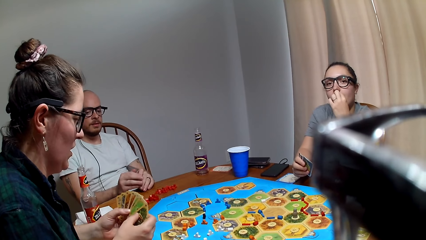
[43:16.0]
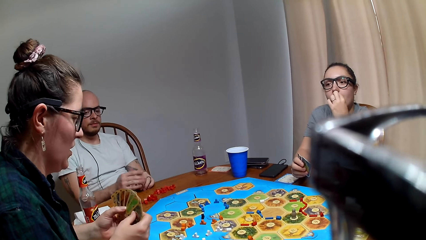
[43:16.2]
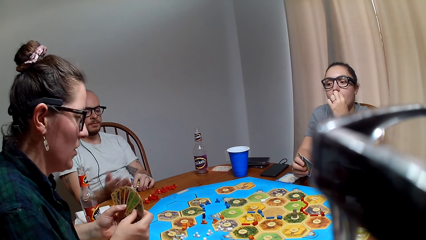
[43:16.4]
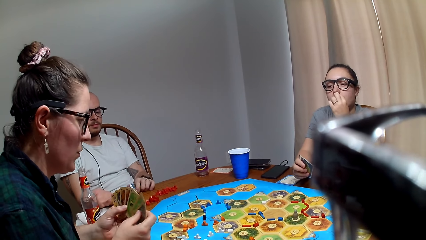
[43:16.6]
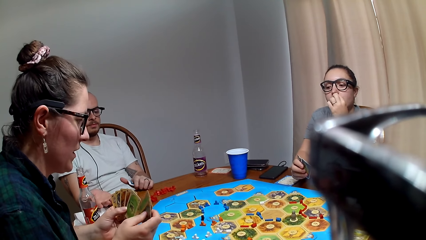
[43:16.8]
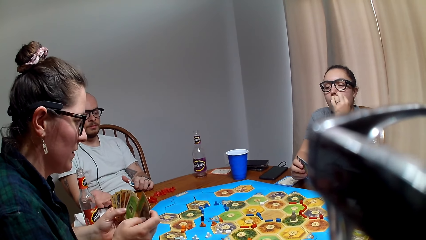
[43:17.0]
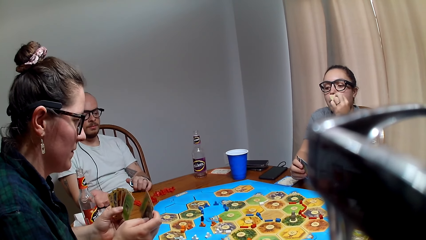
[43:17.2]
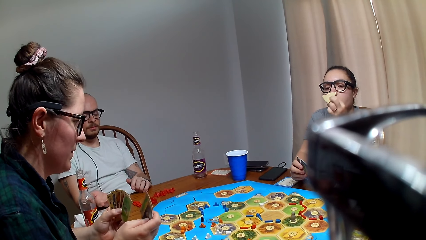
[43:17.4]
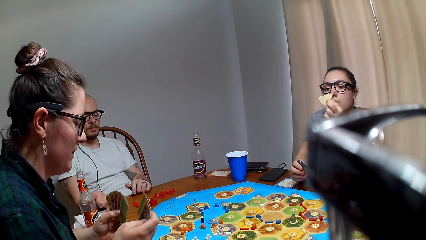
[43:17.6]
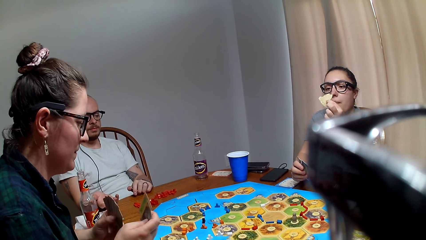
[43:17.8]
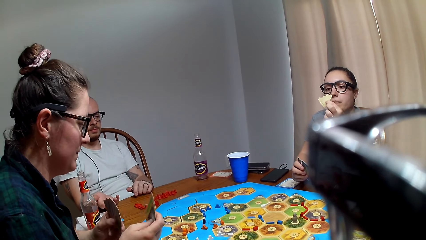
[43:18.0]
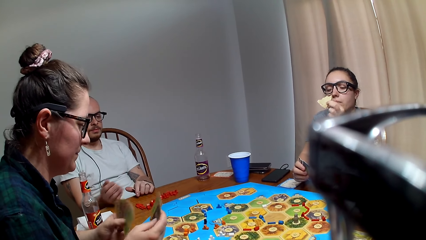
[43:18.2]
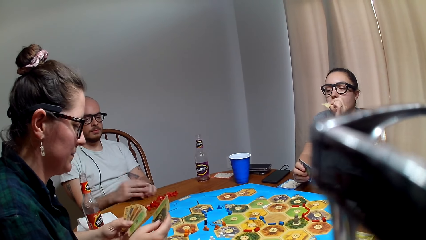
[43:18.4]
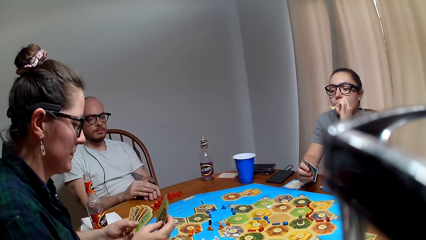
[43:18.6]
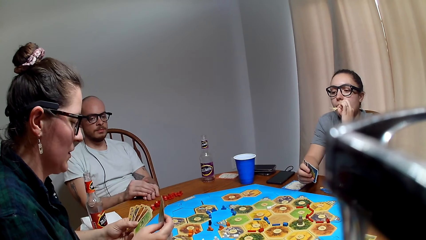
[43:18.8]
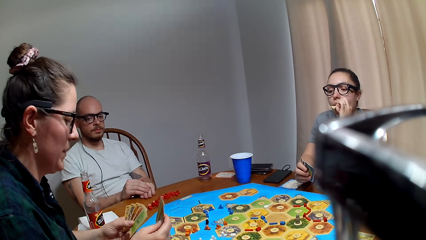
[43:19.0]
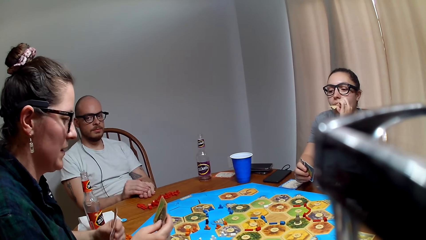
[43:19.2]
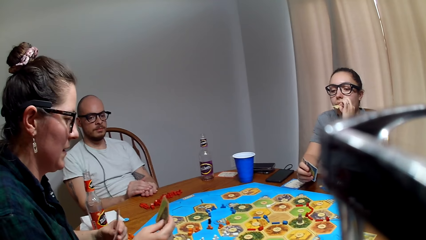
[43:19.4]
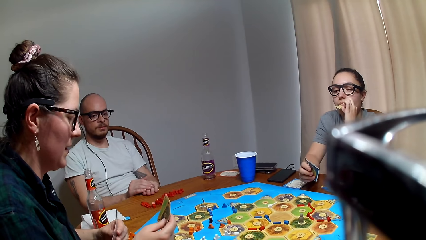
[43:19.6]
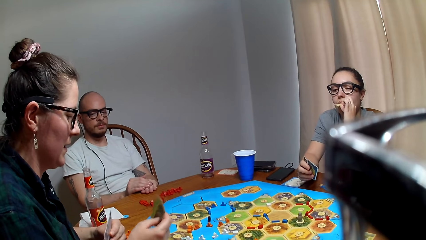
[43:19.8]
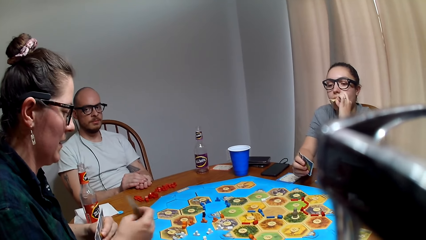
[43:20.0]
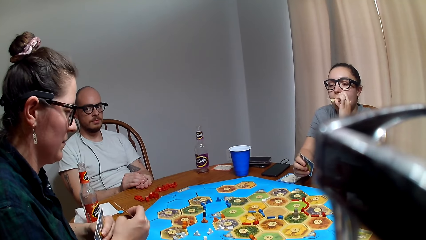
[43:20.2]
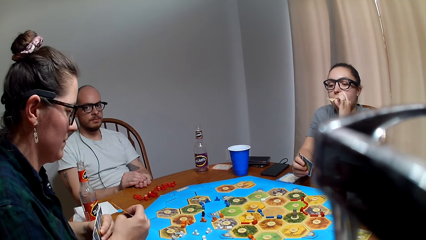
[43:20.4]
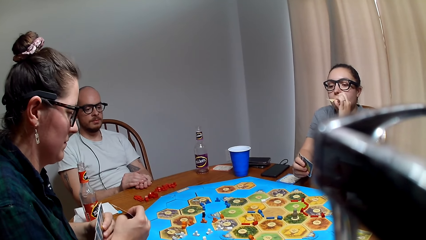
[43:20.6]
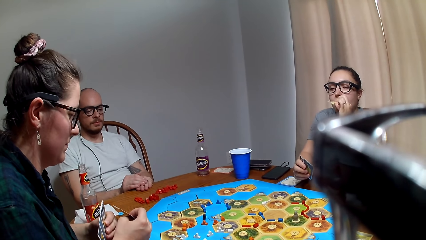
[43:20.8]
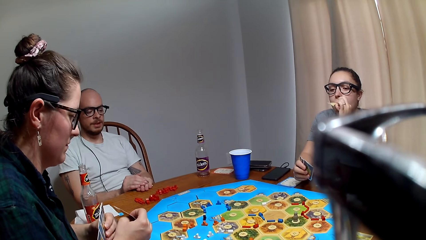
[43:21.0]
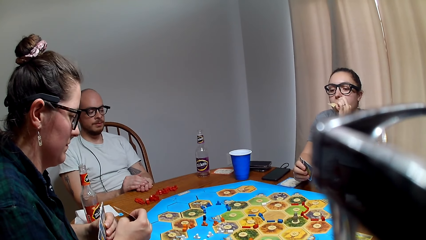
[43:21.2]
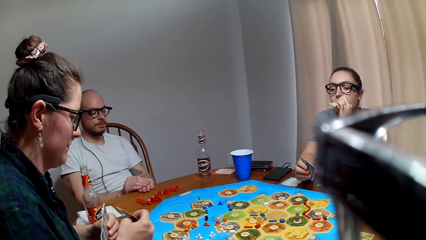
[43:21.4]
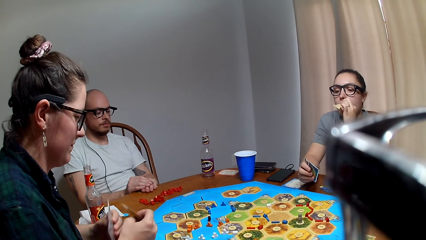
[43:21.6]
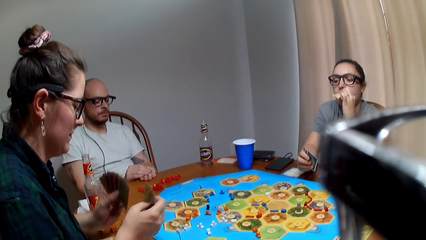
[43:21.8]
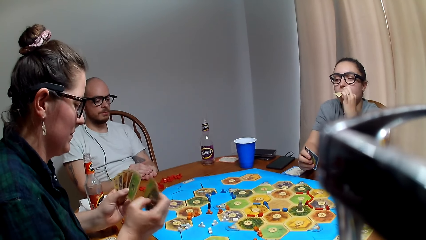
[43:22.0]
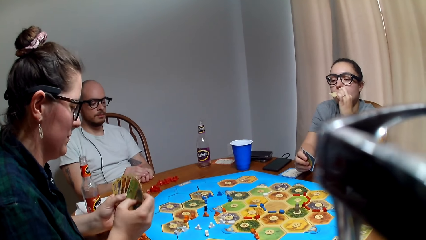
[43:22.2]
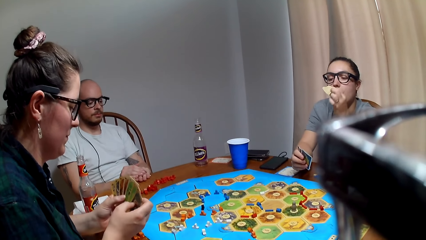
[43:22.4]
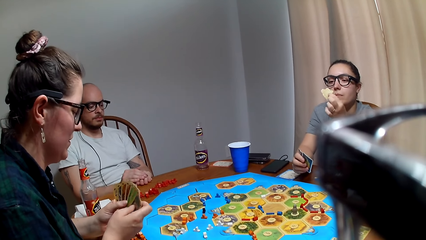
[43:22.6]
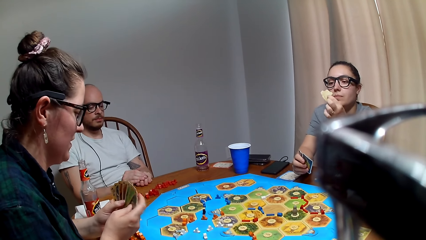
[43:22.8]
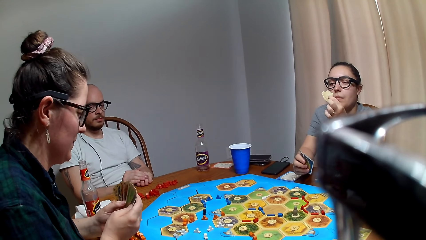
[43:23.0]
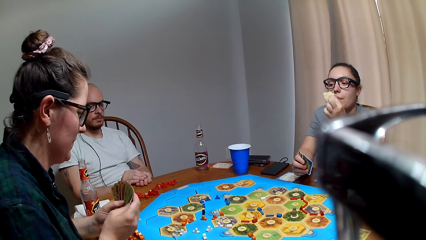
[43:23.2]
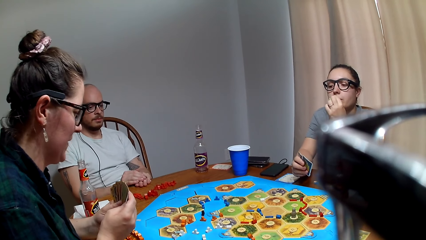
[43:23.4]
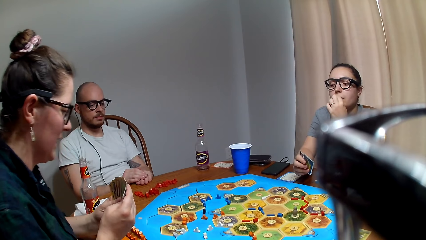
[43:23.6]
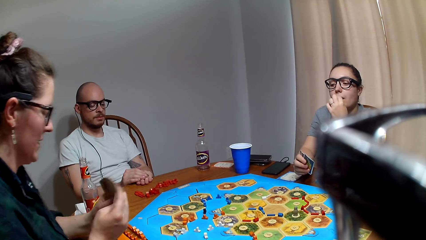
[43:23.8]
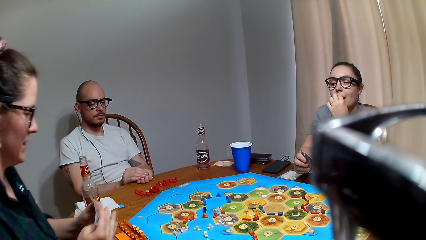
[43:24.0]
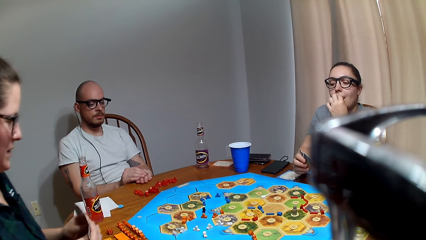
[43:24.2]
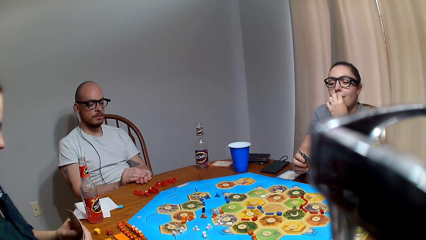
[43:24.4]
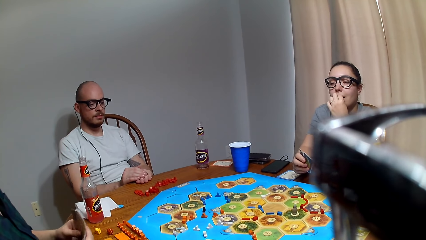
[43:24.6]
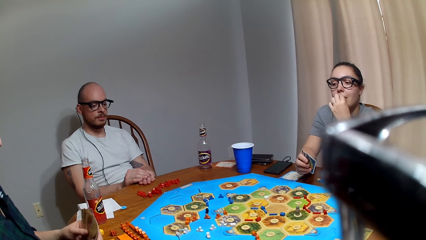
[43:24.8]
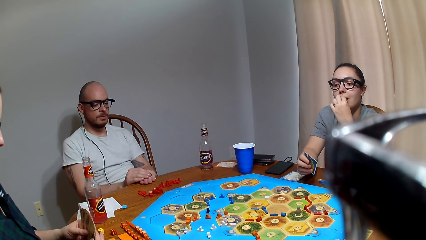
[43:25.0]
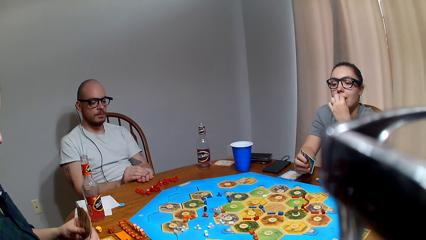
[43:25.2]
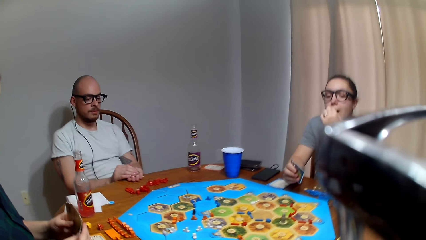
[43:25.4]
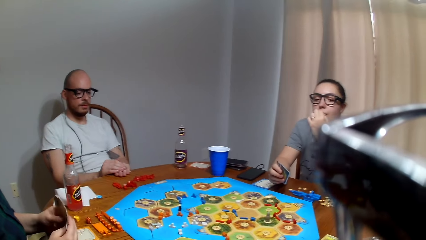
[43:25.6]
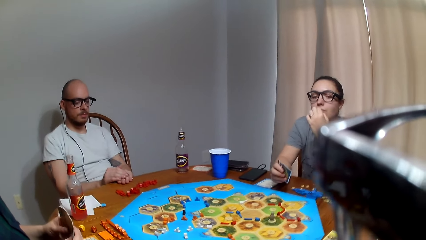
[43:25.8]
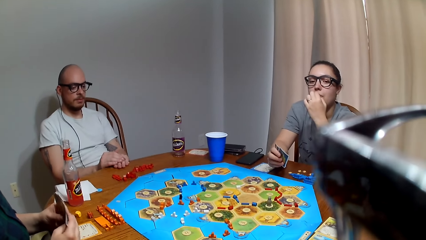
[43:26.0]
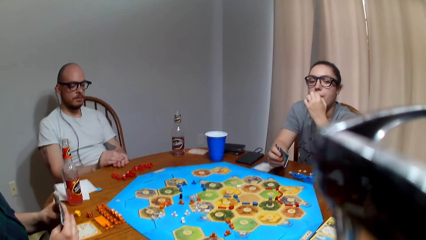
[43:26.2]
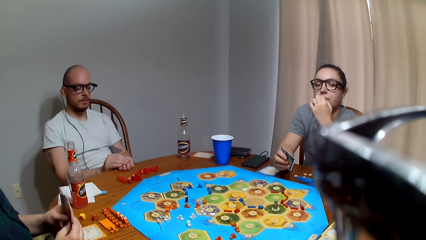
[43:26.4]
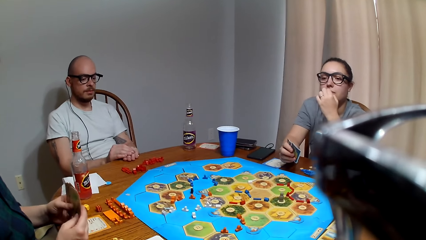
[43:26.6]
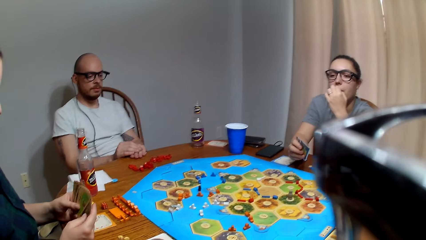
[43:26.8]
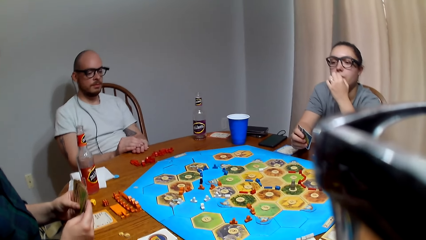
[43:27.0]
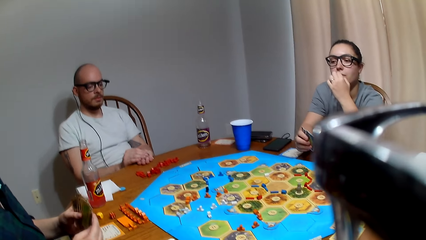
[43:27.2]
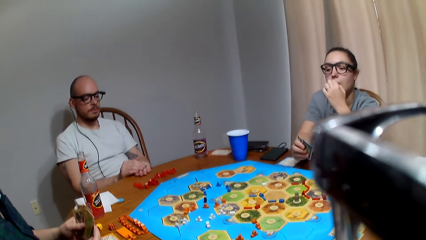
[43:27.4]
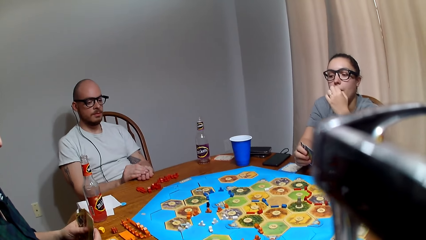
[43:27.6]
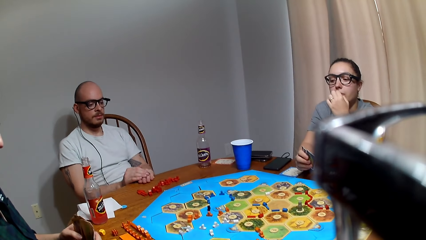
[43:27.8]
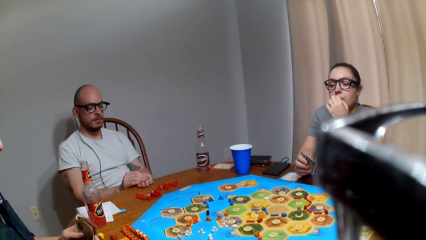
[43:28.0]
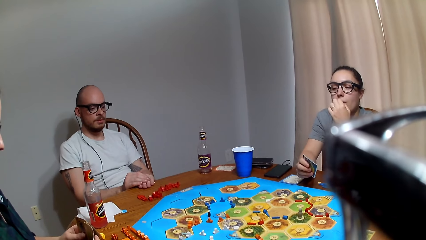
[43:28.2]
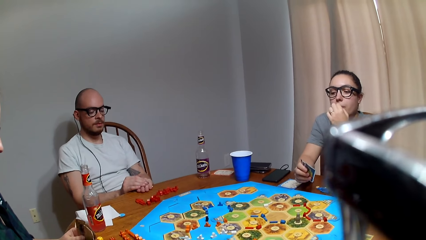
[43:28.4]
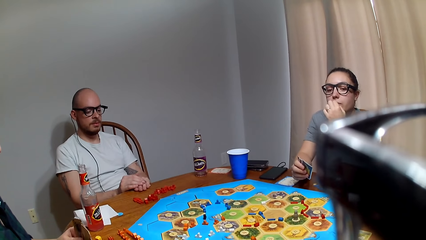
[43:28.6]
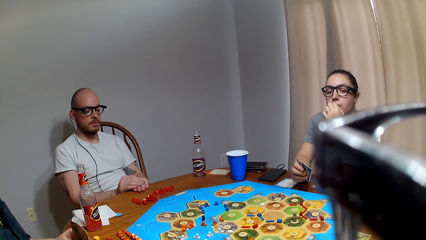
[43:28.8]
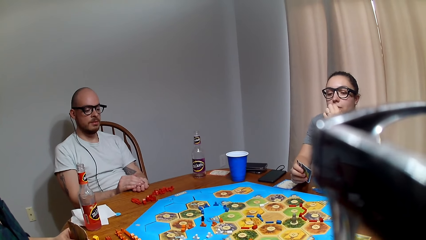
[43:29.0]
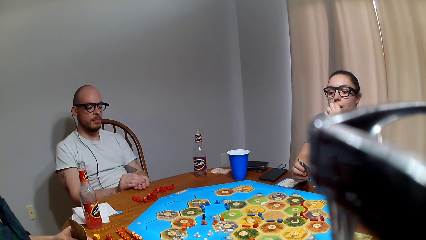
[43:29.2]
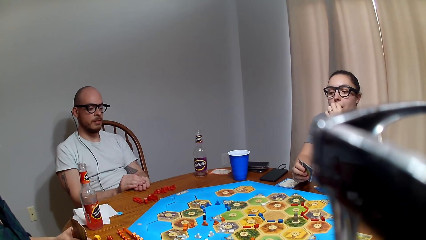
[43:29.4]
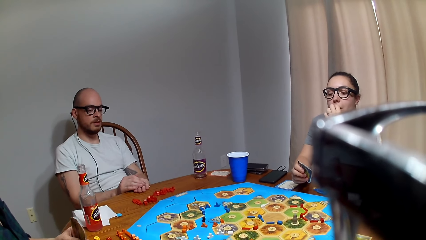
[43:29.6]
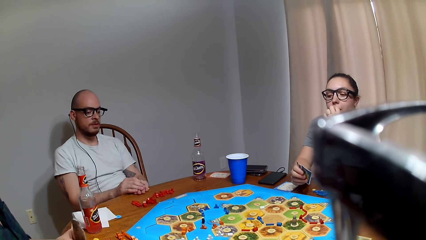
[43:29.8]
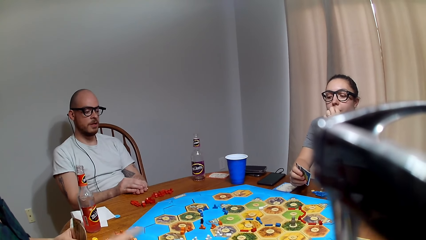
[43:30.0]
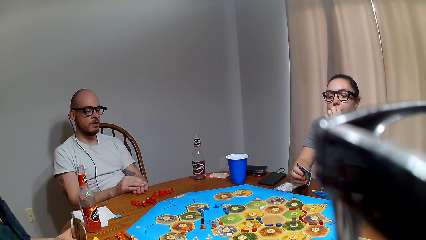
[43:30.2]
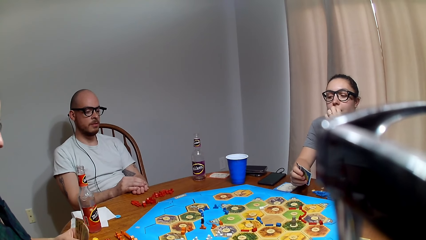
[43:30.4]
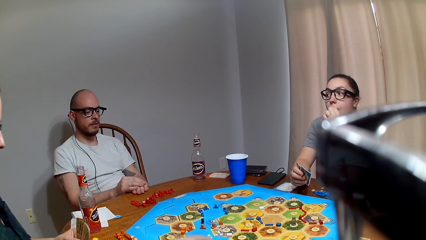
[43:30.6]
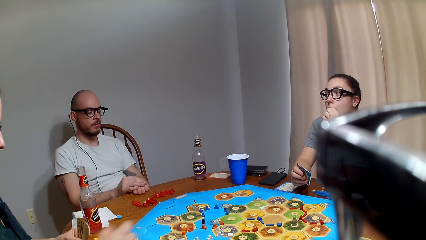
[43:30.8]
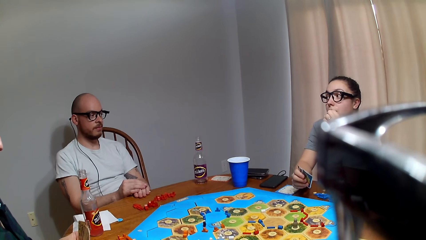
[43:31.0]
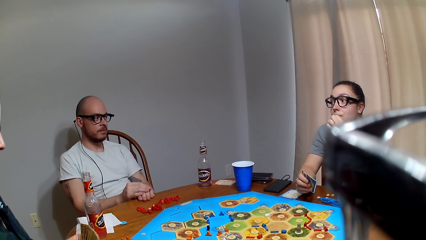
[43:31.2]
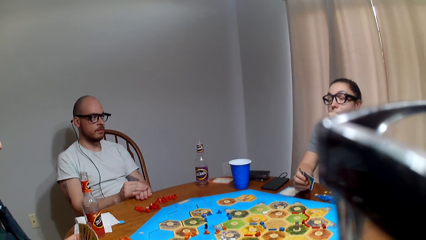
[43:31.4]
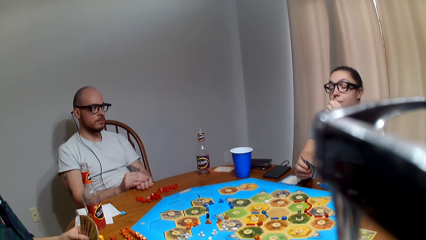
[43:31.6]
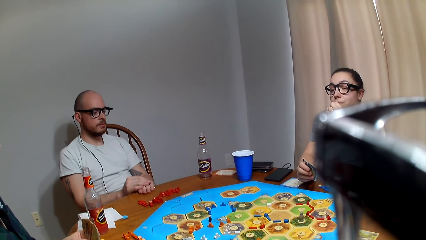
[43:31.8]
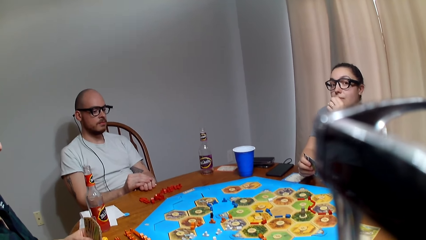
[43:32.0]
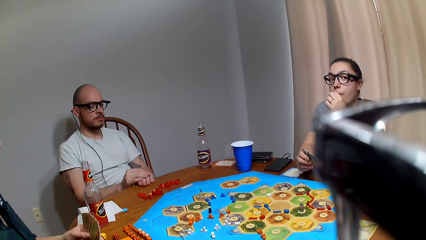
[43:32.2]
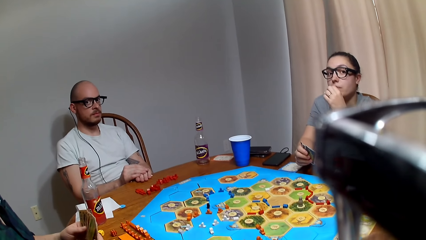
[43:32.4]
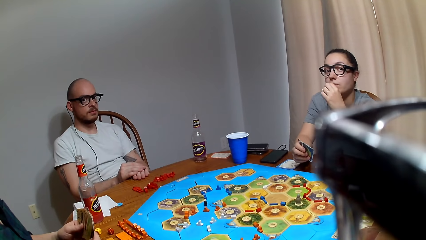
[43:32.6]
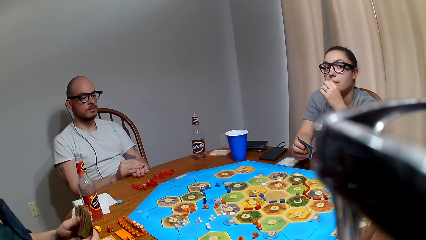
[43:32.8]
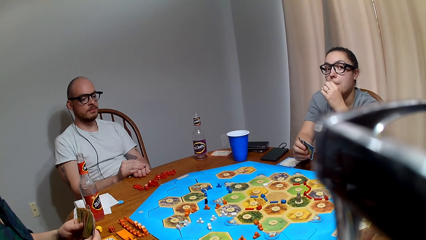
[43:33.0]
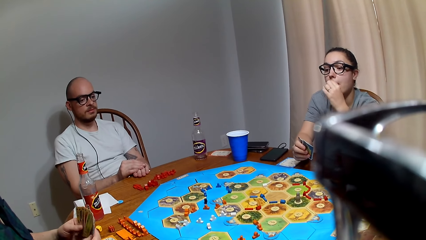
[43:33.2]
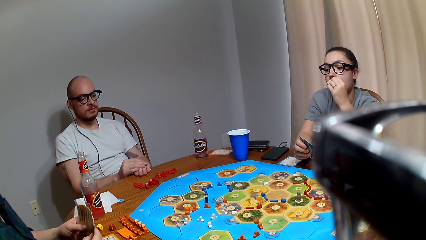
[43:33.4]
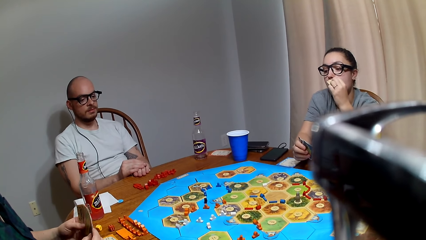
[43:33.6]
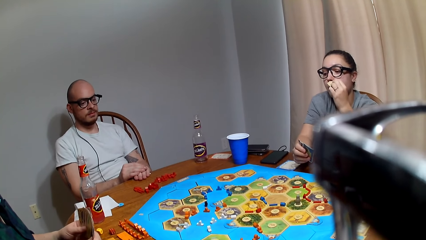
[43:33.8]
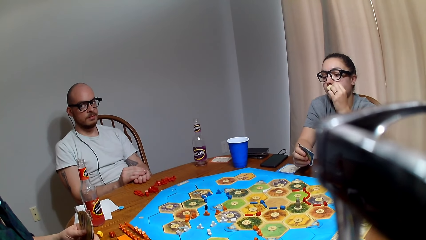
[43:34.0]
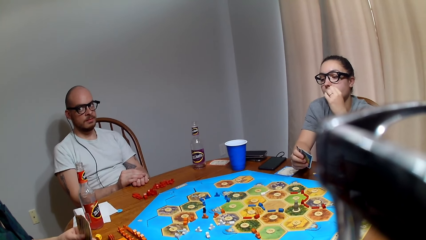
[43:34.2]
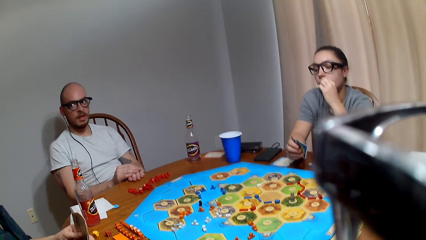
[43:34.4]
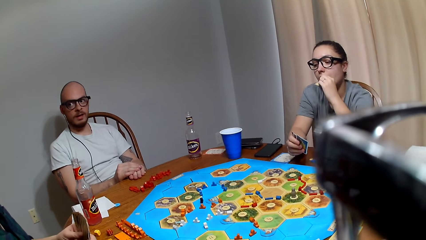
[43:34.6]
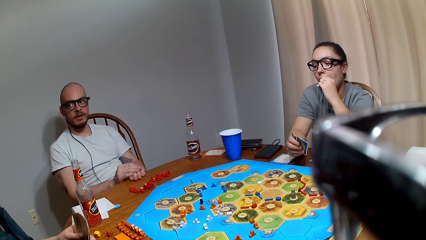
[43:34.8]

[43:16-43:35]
A person plays board with other people. A lady places a card on the table. The camera wearer talks to the other people.
